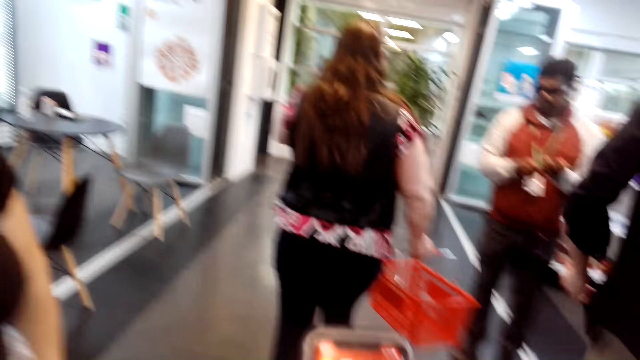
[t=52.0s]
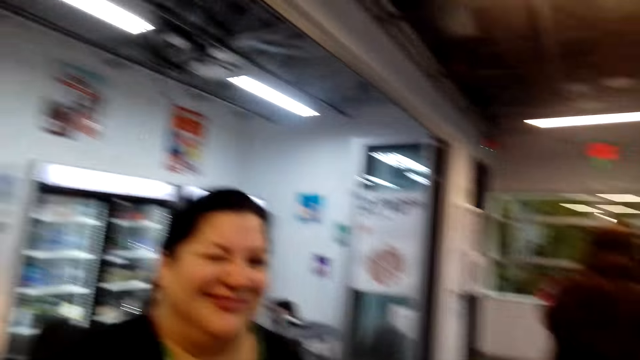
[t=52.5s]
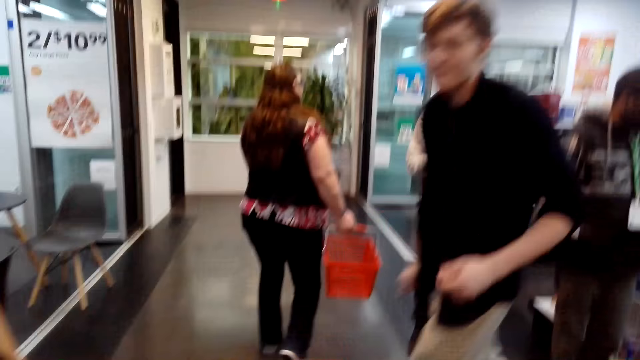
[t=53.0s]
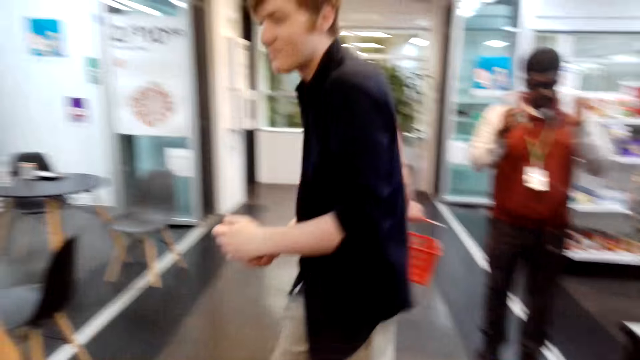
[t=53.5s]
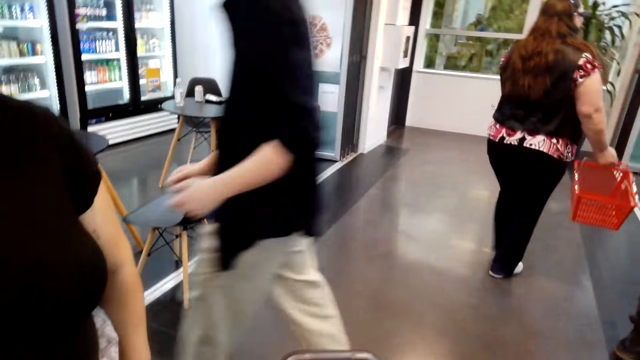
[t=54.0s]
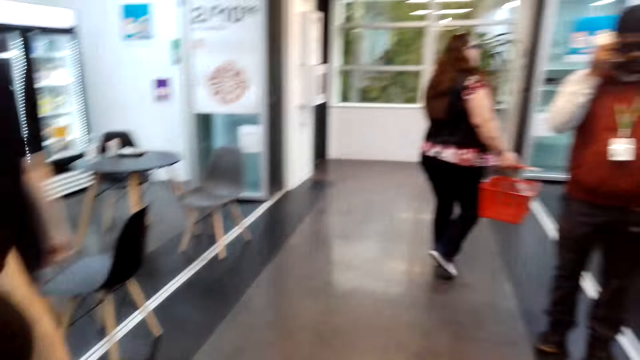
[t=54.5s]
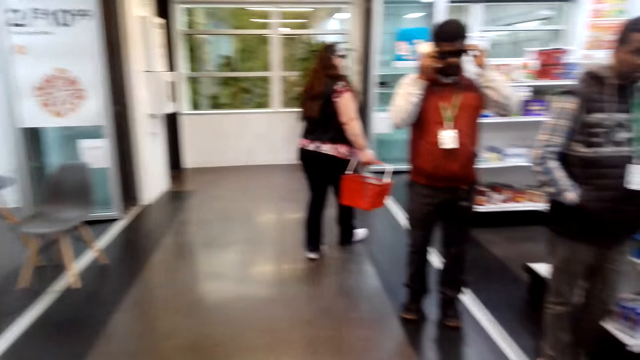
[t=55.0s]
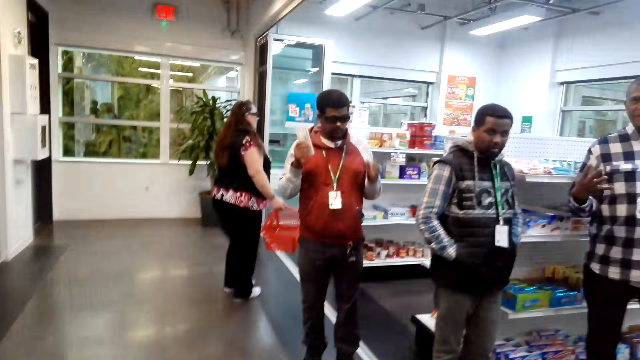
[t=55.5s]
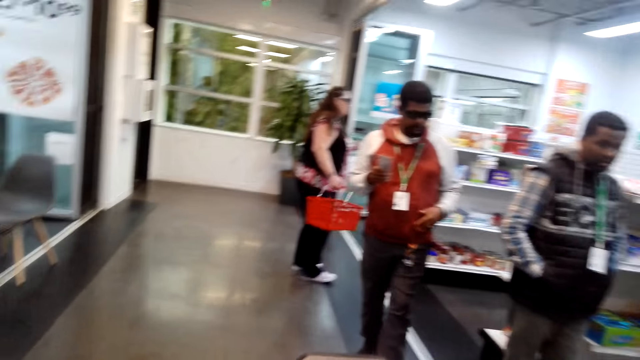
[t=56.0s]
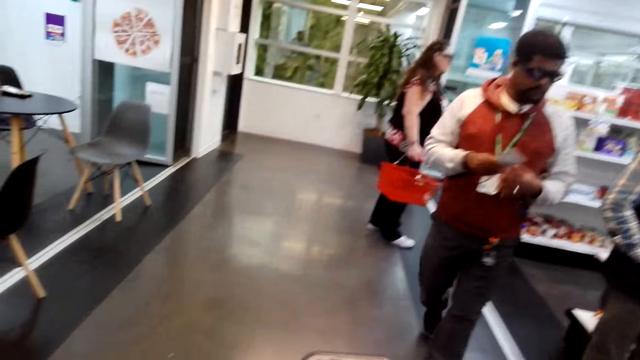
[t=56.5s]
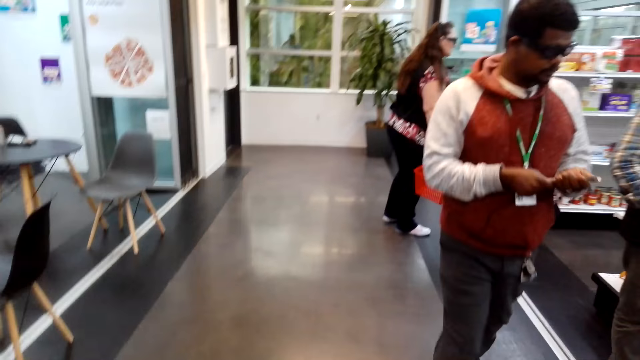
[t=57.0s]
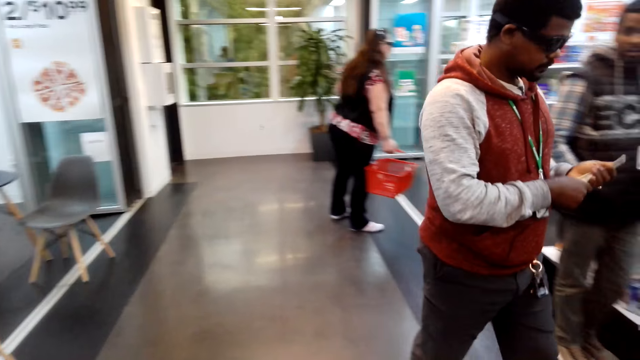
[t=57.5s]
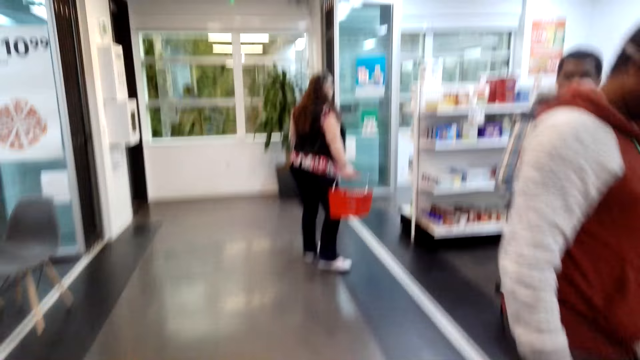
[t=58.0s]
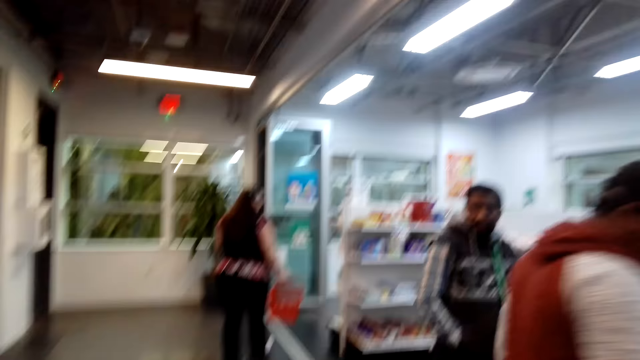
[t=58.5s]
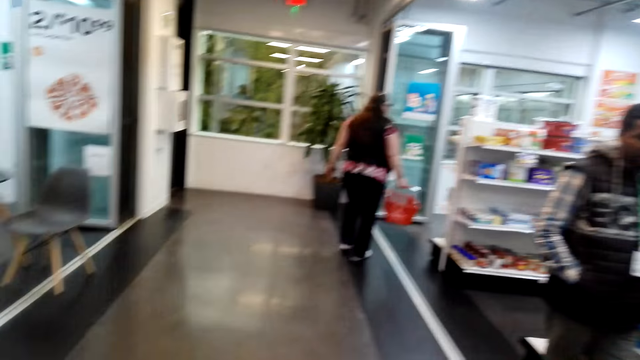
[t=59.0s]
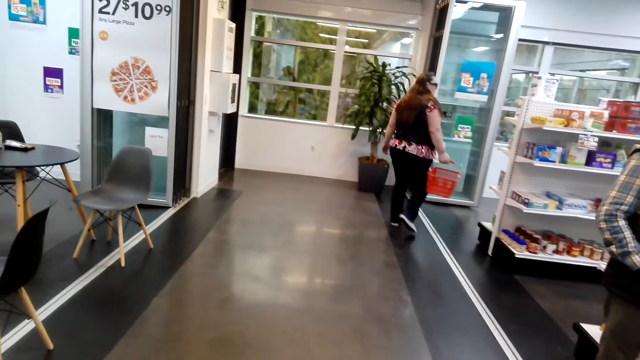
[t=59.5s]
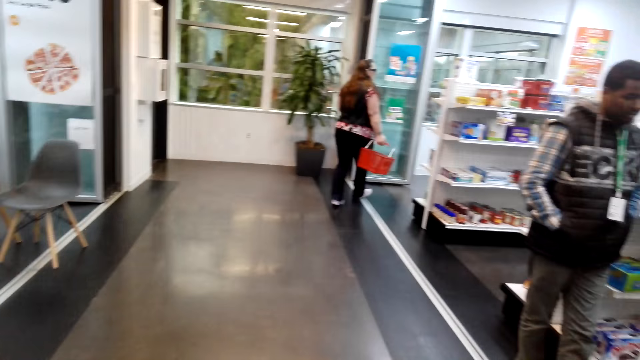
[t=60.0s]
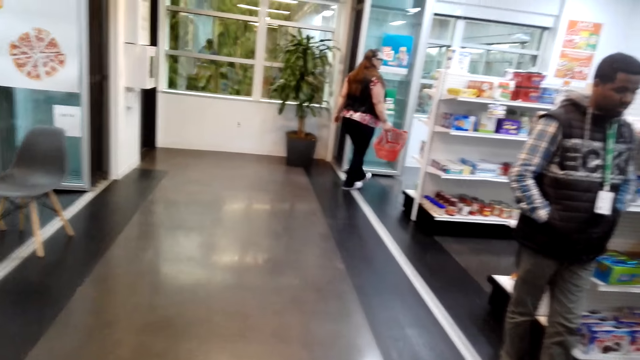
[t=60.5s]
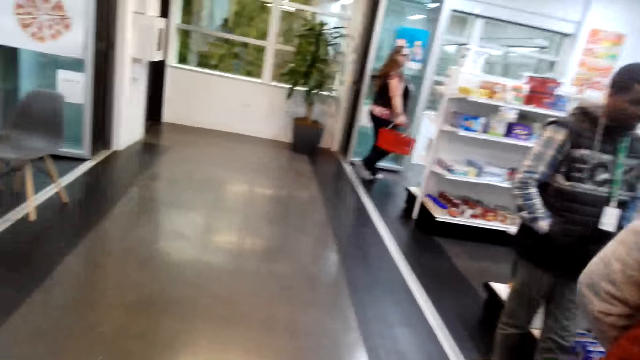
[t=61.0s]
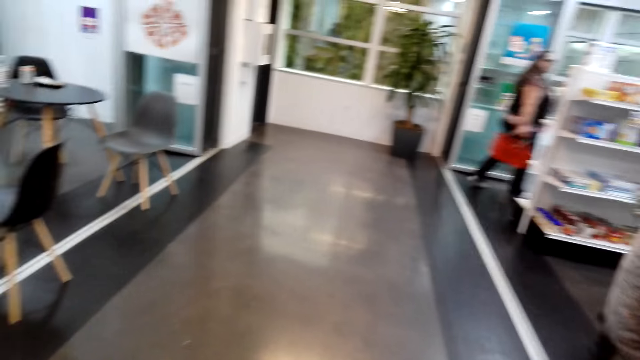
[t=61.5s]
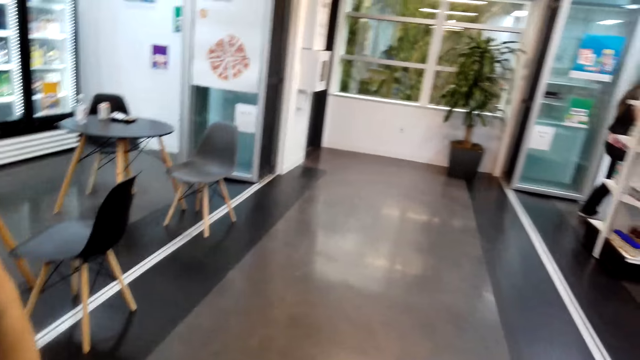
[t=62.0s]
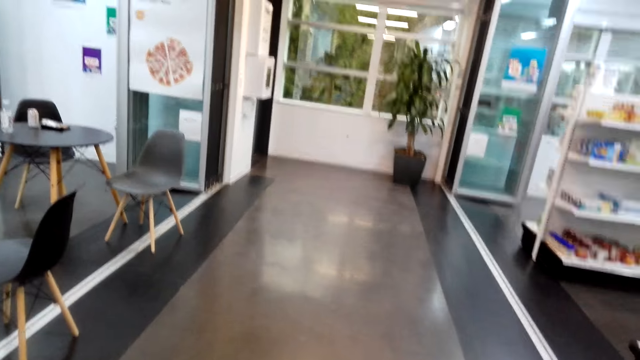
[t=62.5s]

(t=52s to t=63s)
The camera wearer operates a phone. A woman converses with the camera wearer. The camera wearer operates the phone. They look around. The woman lifts the right hand. The camera wearer looks around.

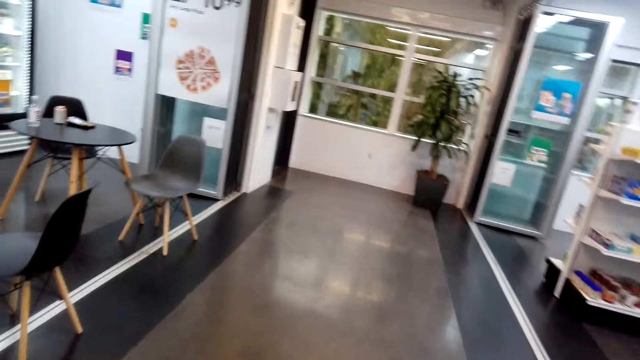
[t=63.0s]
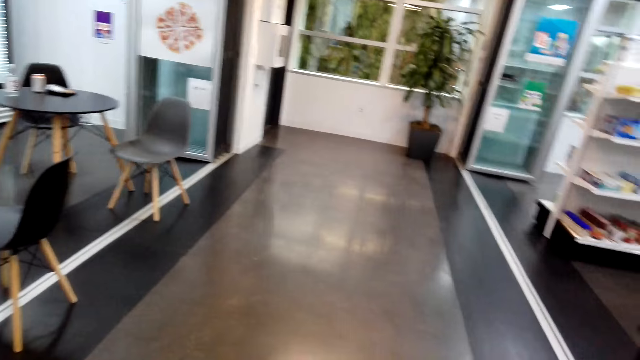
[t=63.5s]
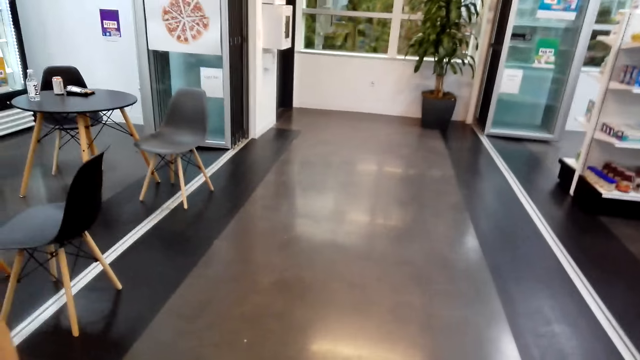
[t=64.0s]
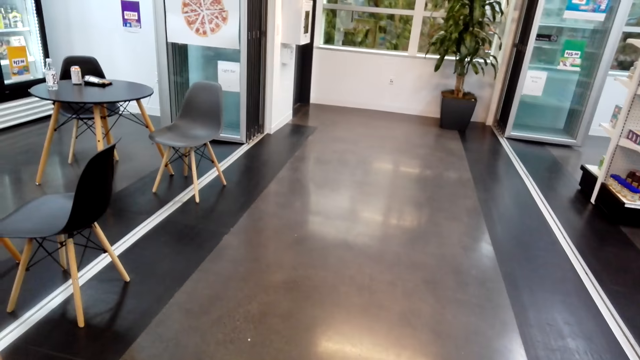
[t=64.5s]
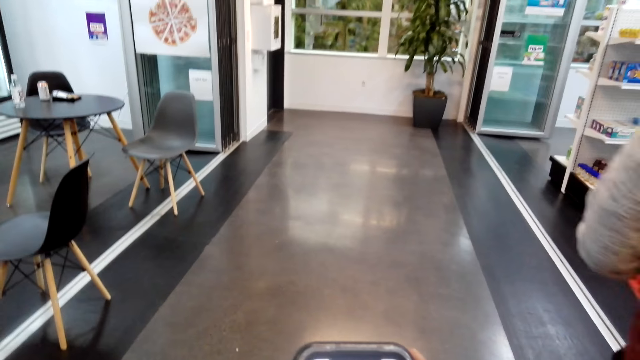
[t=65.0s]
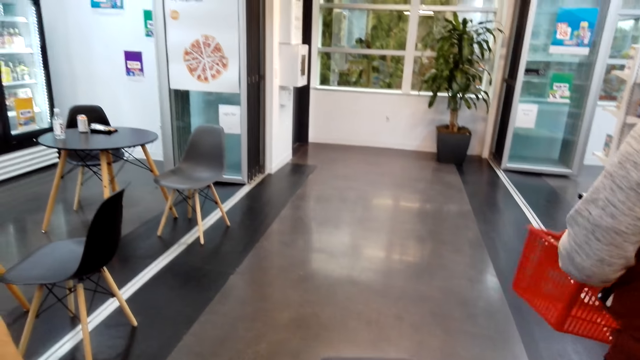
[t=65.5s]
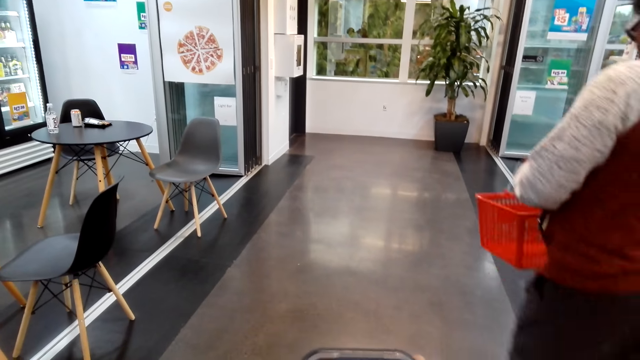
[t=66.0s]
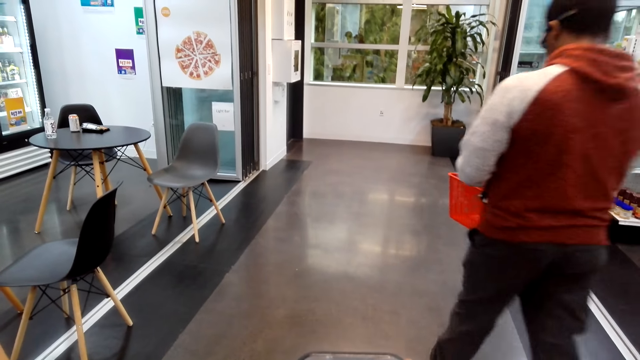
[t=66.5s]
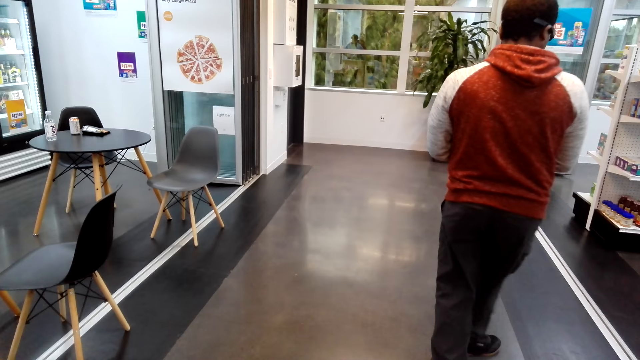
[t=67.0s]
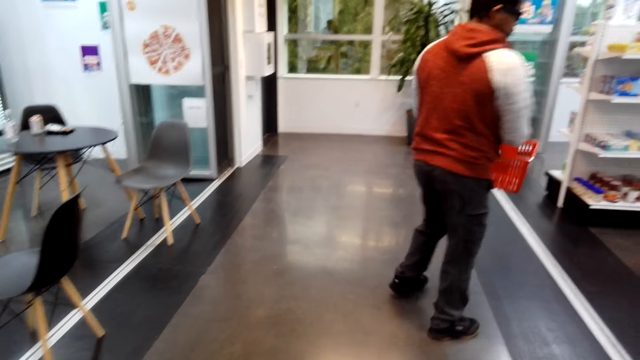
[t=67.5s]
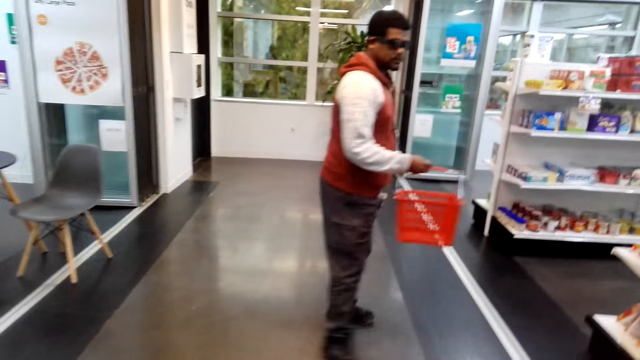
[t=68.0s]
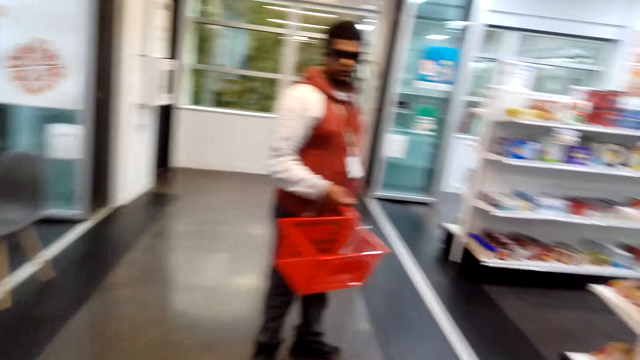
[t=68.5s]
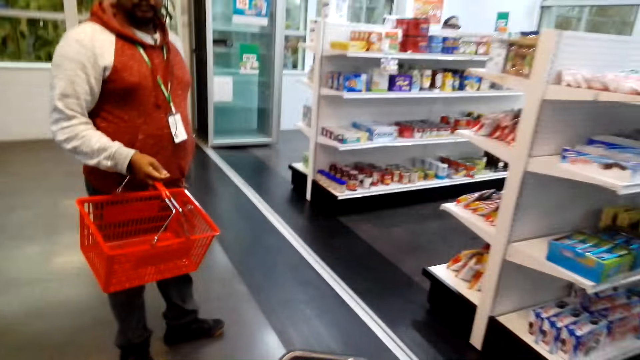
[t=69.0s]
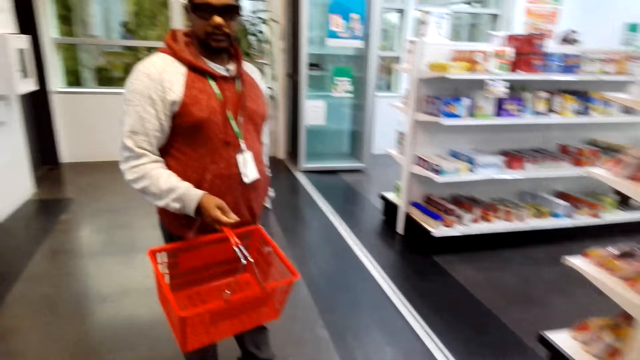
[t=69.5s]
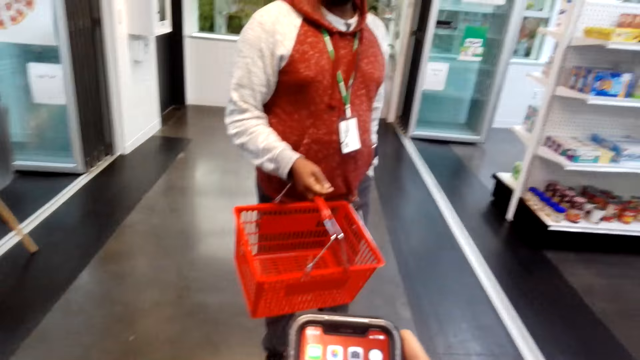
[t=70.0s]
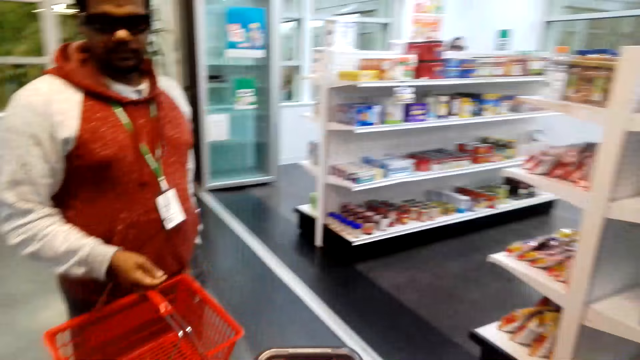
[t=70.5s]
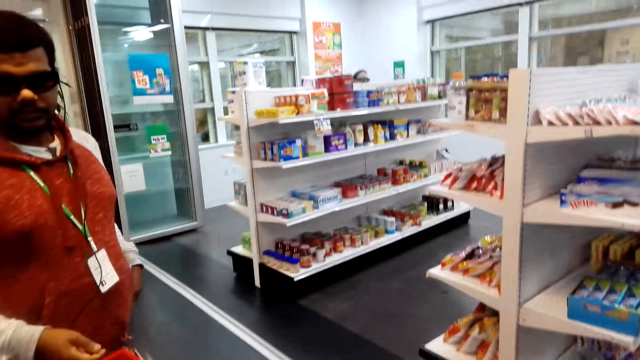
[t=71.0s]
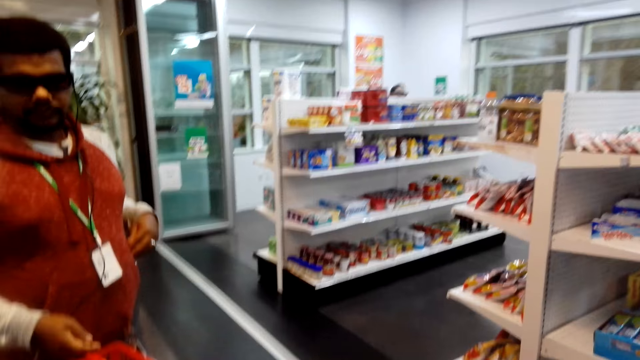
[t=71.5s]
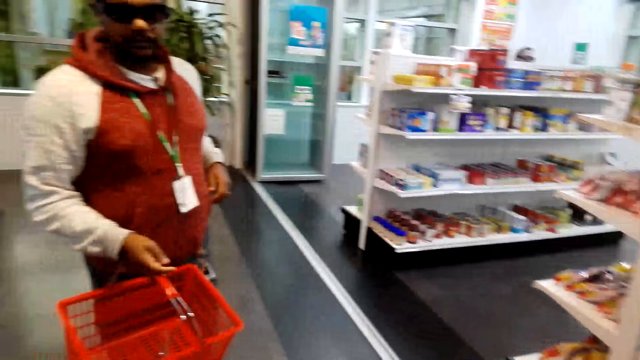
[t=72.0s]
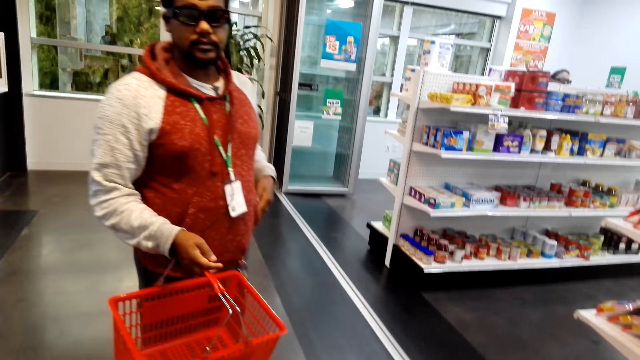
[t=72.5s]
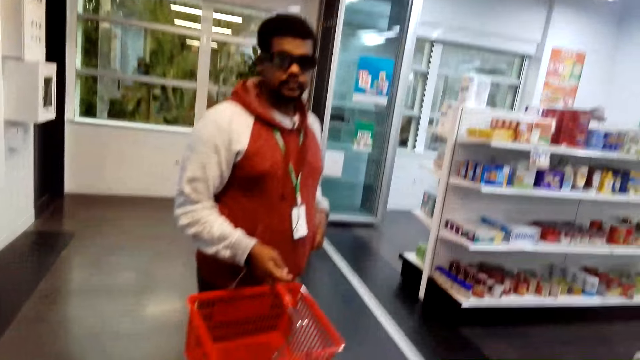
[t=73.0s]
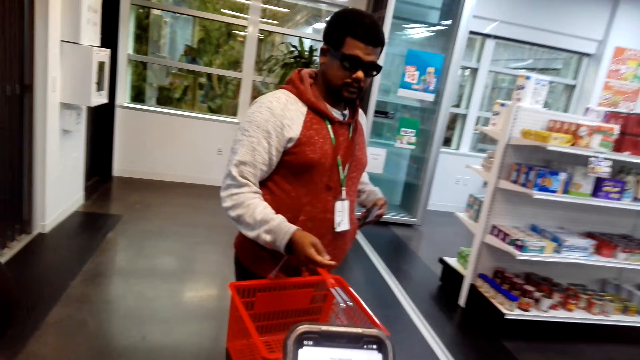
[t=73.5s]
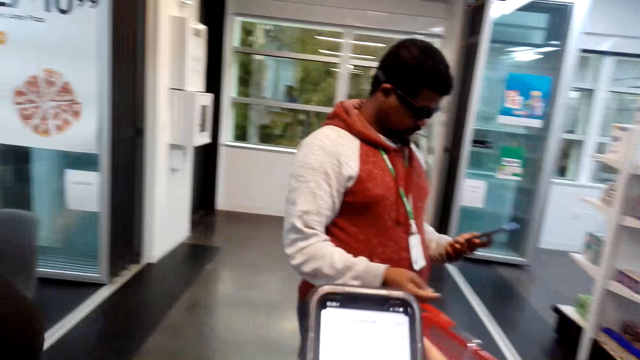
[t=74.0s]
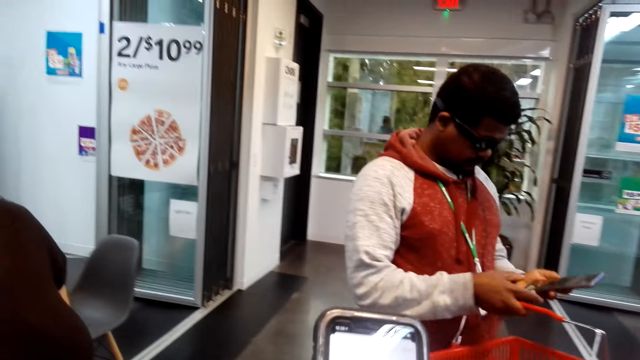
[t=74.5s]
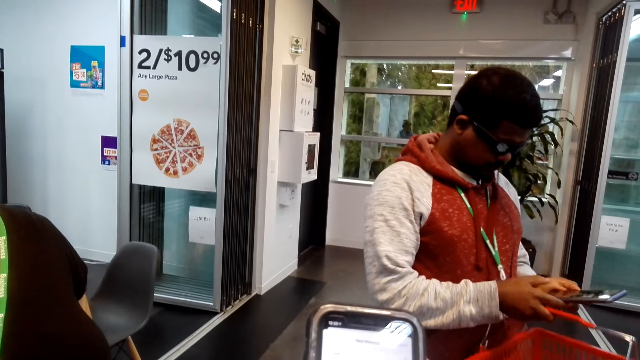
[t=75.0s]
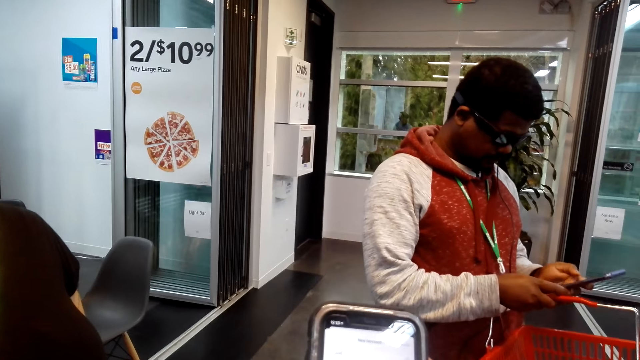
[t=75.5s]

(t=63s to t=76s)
The camera wearer operates a phone and looks around. A man looks around. The camera wearer operates the phone and looks around. The man looks at the phone. The camera wearer operates the phone.
